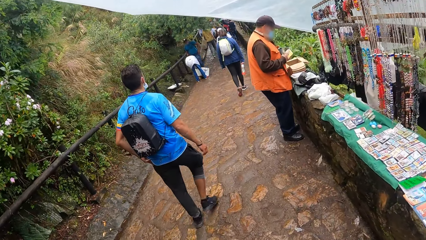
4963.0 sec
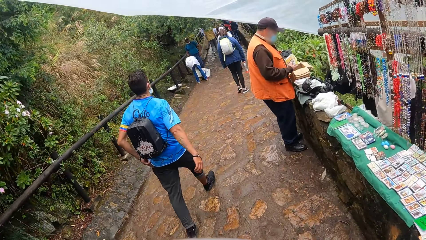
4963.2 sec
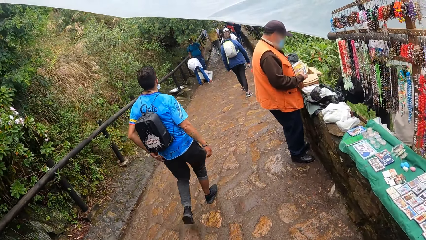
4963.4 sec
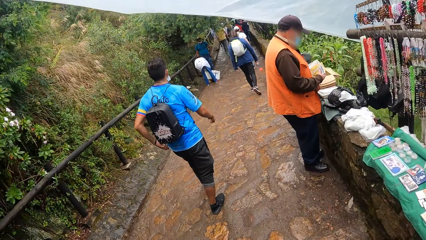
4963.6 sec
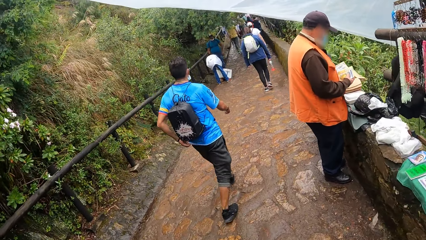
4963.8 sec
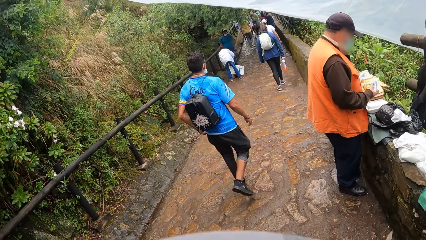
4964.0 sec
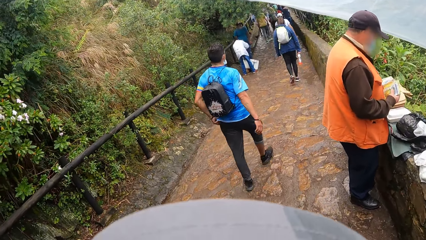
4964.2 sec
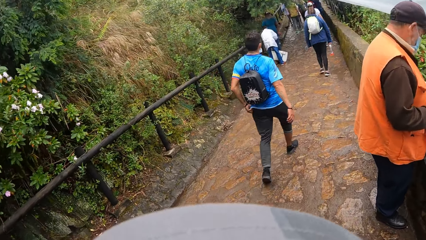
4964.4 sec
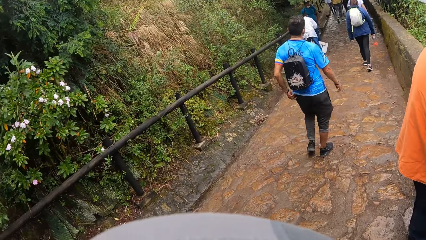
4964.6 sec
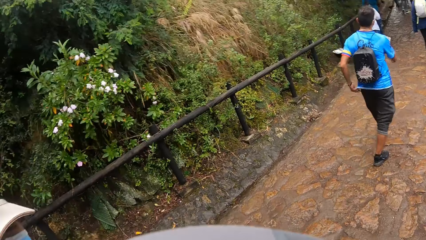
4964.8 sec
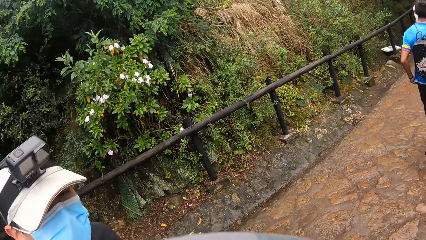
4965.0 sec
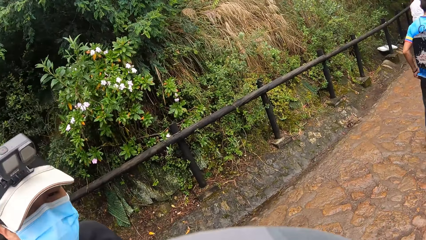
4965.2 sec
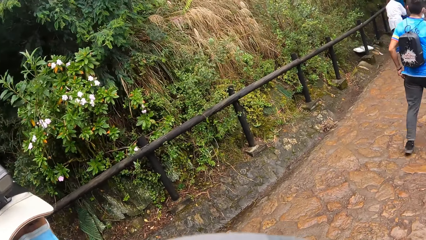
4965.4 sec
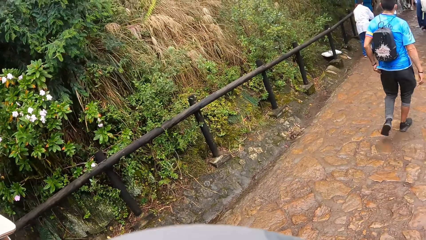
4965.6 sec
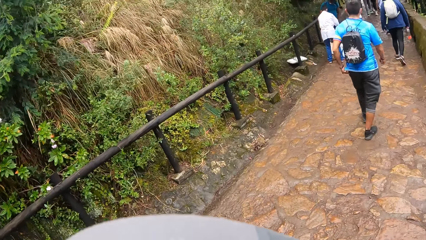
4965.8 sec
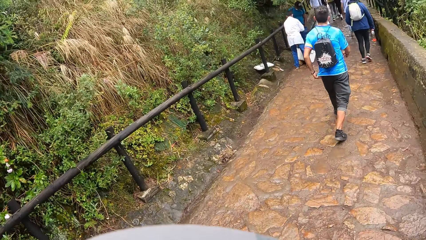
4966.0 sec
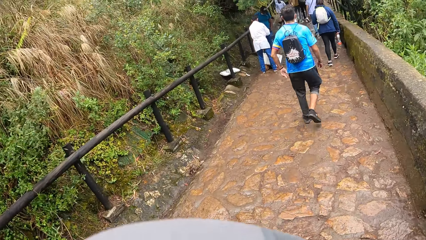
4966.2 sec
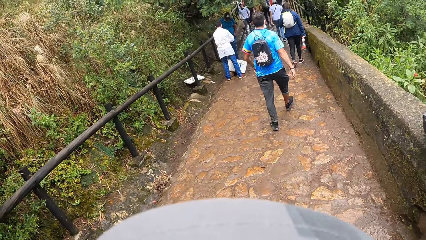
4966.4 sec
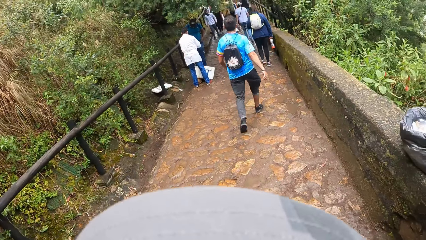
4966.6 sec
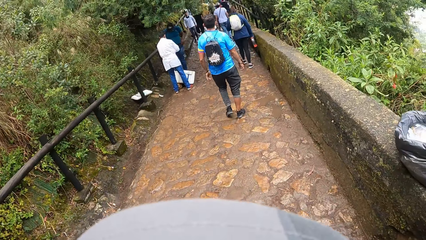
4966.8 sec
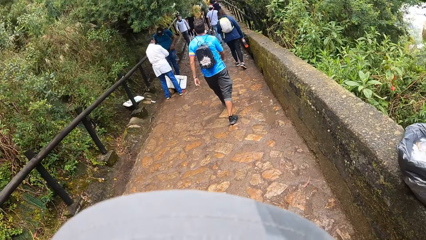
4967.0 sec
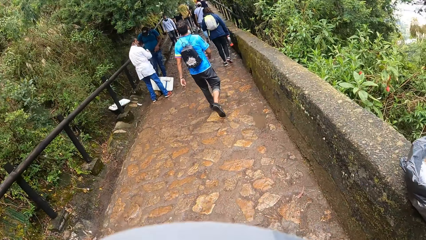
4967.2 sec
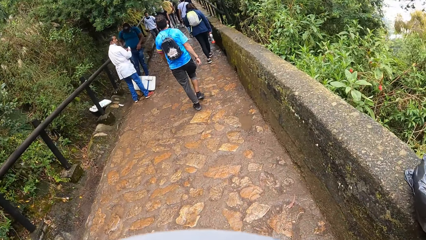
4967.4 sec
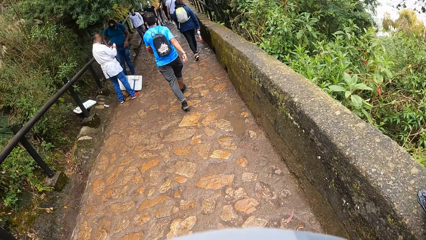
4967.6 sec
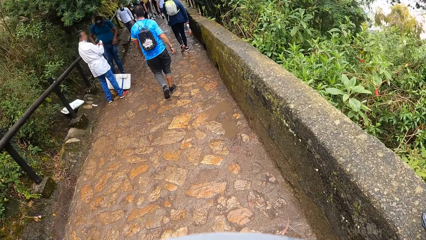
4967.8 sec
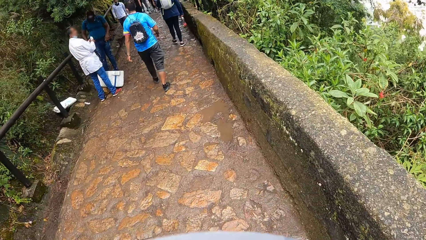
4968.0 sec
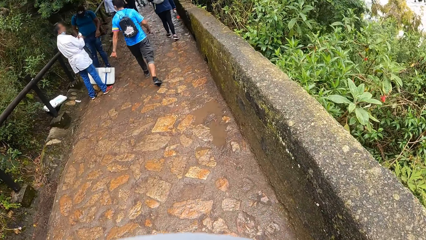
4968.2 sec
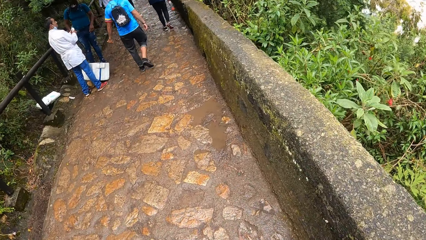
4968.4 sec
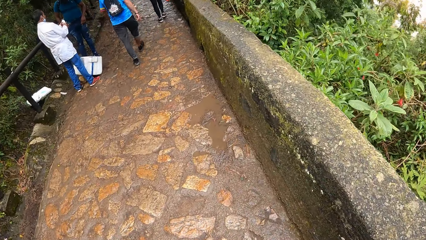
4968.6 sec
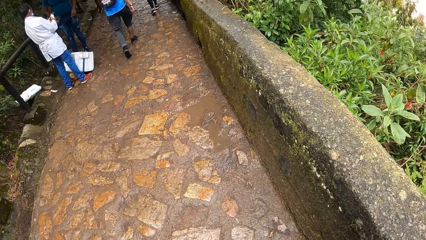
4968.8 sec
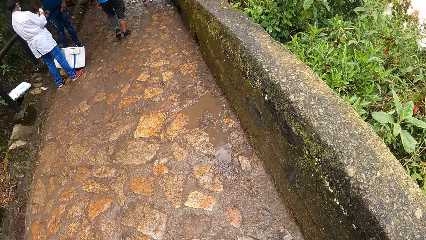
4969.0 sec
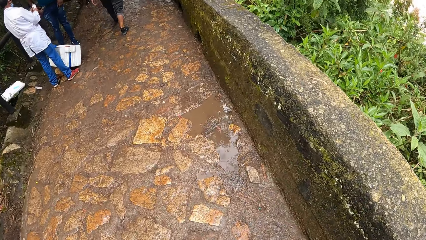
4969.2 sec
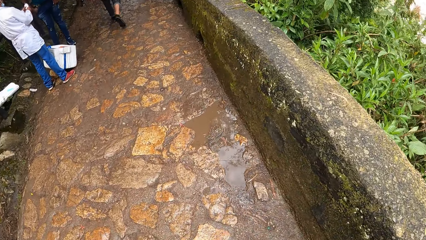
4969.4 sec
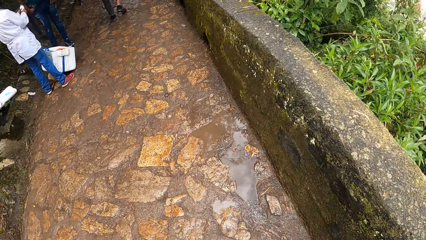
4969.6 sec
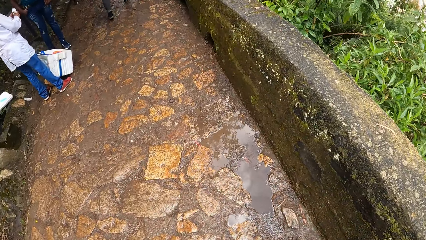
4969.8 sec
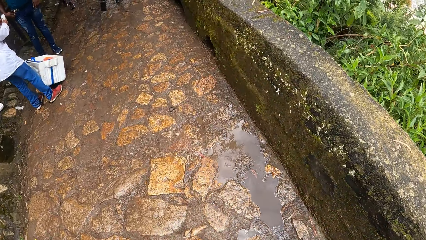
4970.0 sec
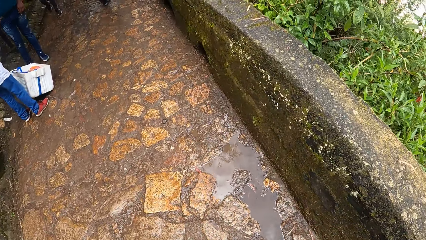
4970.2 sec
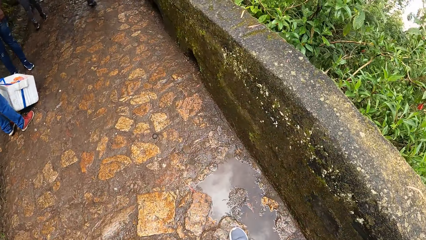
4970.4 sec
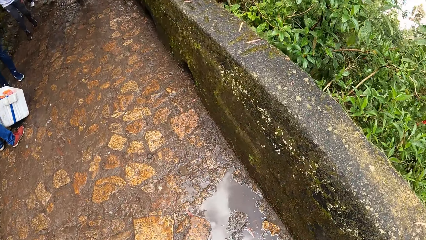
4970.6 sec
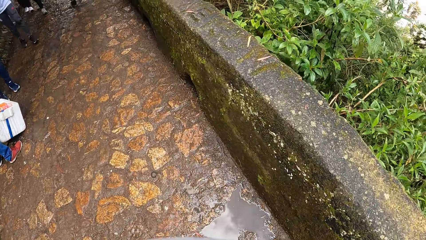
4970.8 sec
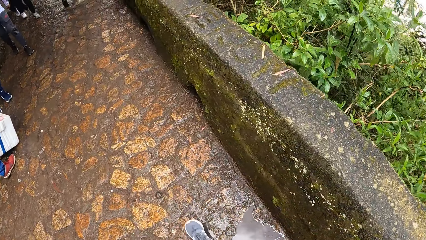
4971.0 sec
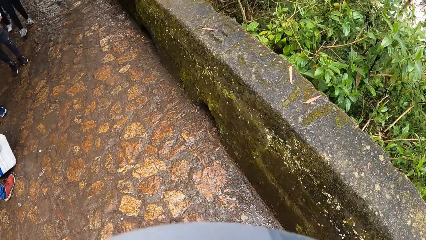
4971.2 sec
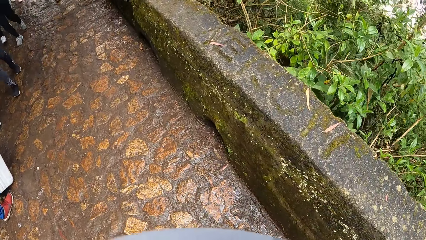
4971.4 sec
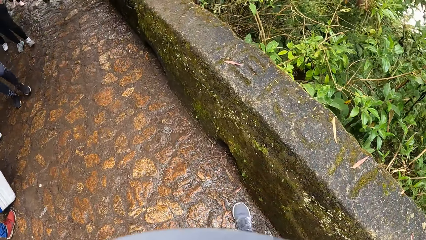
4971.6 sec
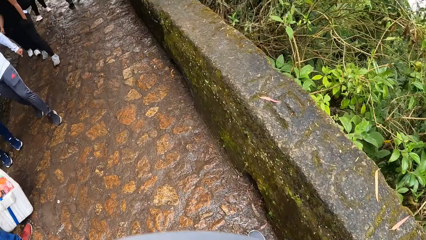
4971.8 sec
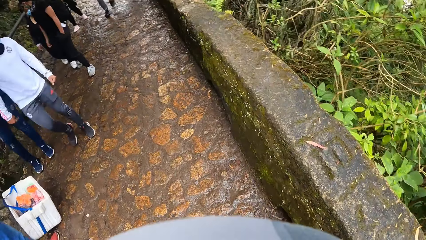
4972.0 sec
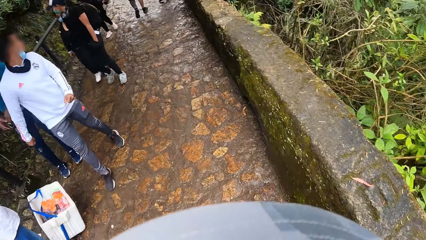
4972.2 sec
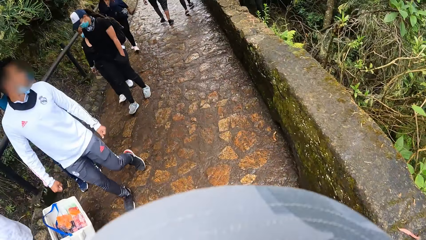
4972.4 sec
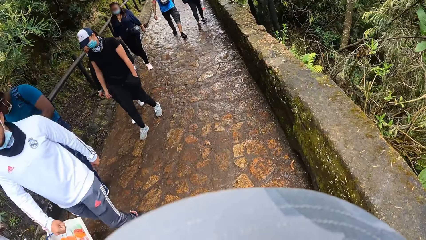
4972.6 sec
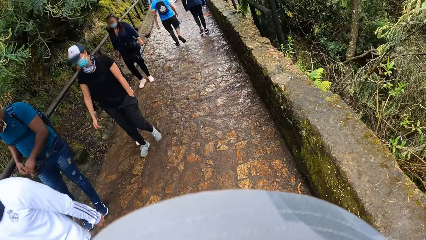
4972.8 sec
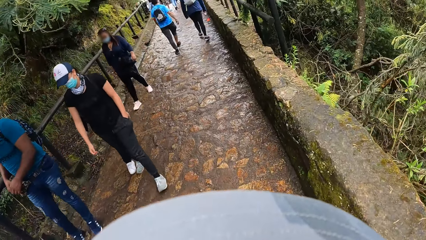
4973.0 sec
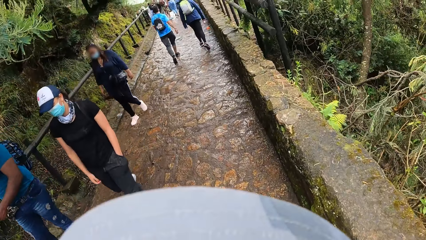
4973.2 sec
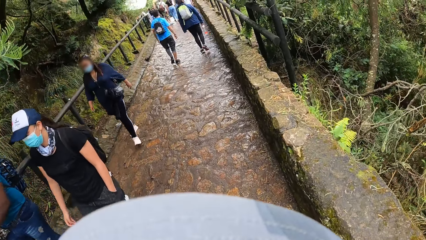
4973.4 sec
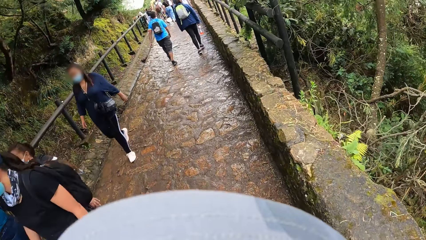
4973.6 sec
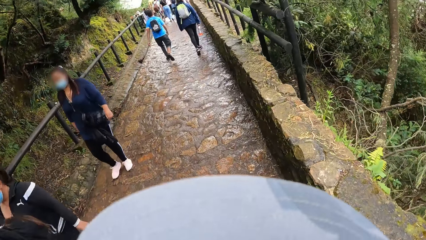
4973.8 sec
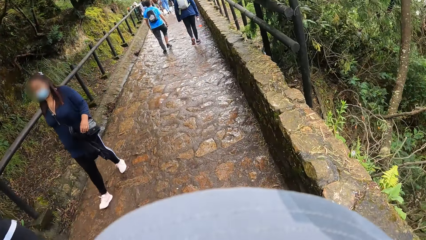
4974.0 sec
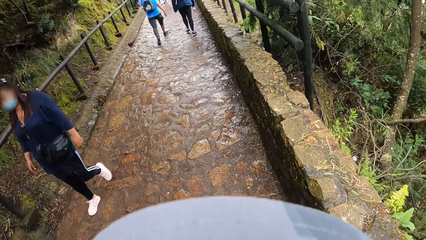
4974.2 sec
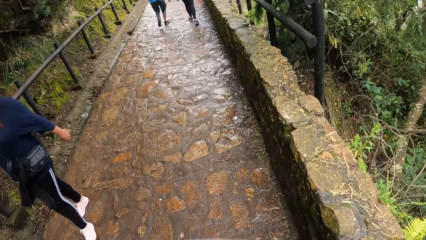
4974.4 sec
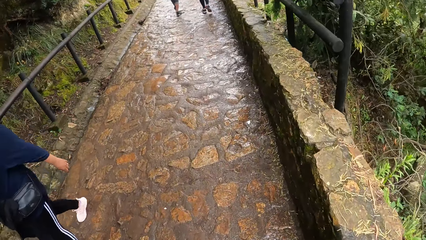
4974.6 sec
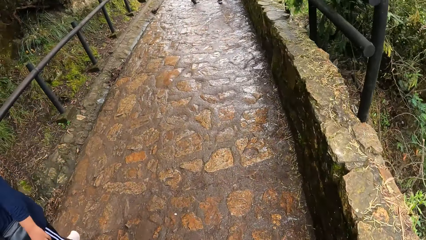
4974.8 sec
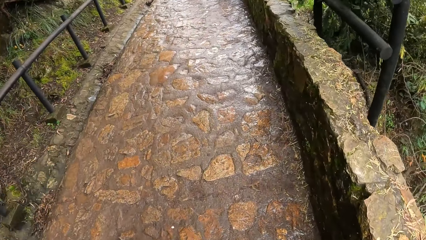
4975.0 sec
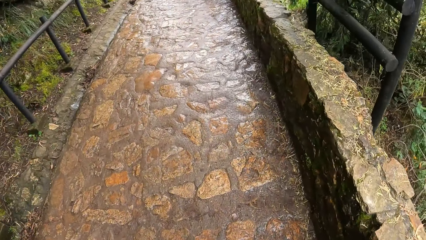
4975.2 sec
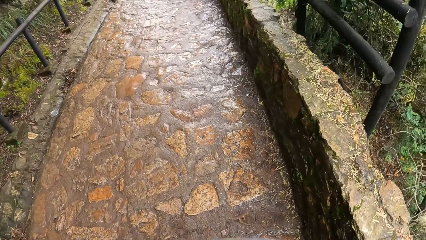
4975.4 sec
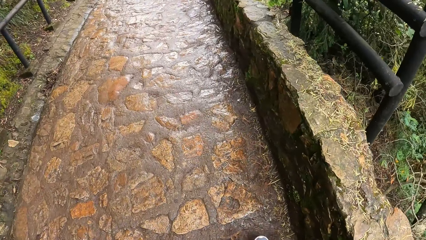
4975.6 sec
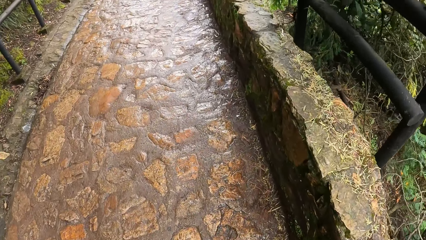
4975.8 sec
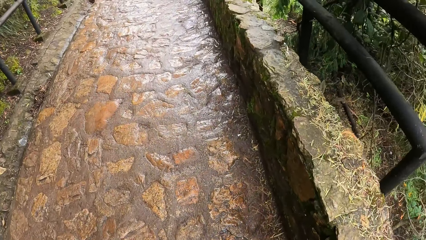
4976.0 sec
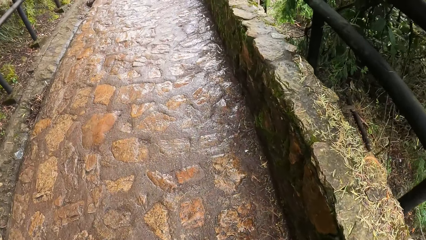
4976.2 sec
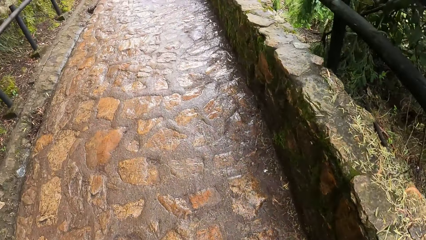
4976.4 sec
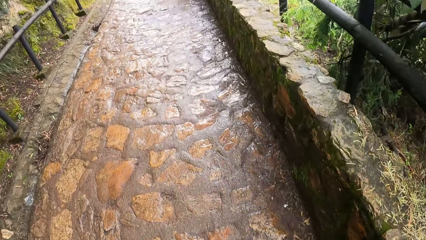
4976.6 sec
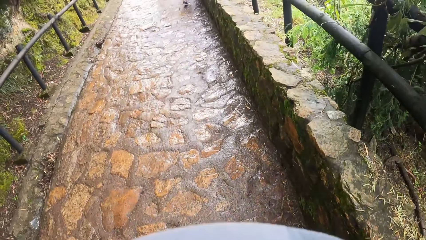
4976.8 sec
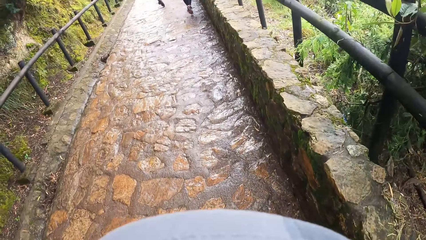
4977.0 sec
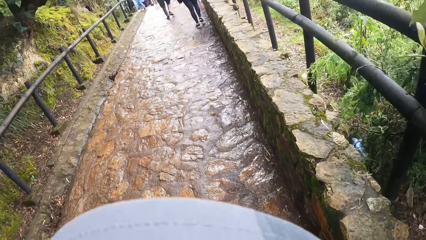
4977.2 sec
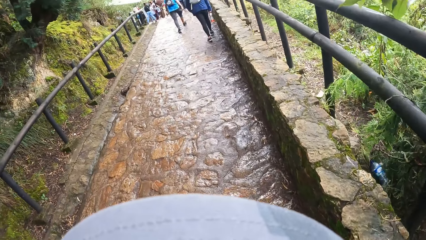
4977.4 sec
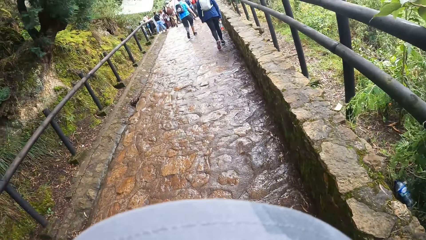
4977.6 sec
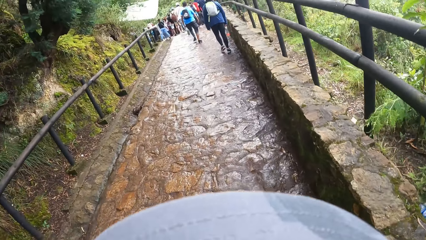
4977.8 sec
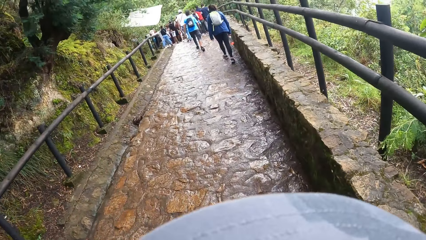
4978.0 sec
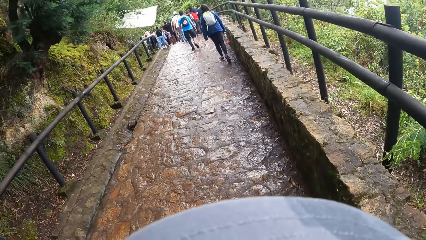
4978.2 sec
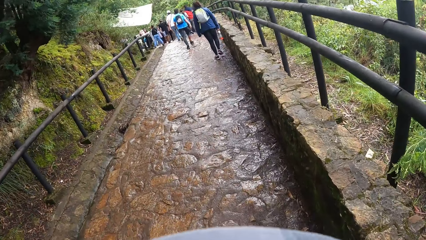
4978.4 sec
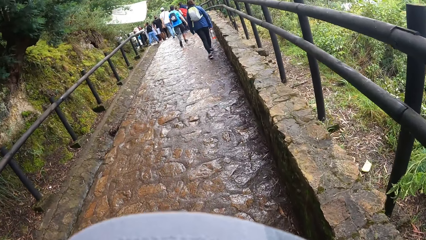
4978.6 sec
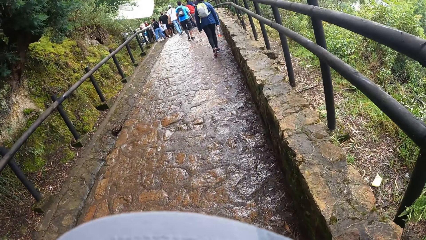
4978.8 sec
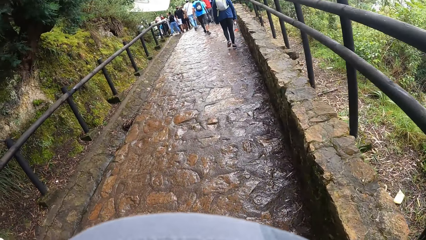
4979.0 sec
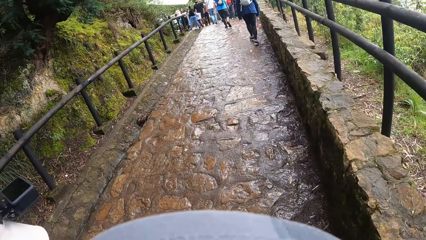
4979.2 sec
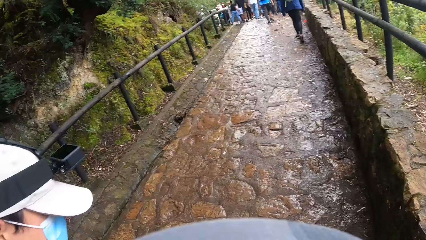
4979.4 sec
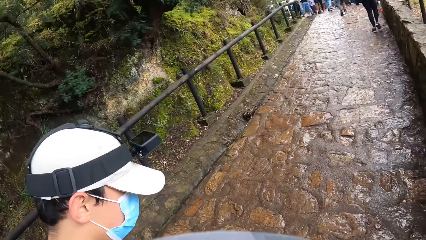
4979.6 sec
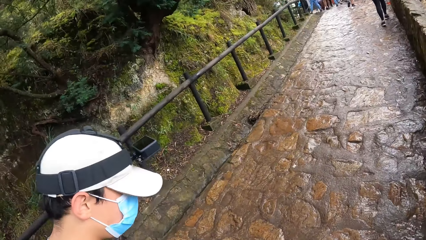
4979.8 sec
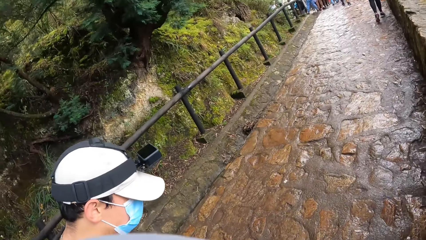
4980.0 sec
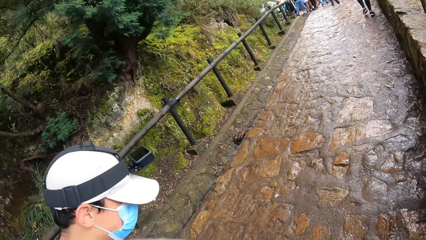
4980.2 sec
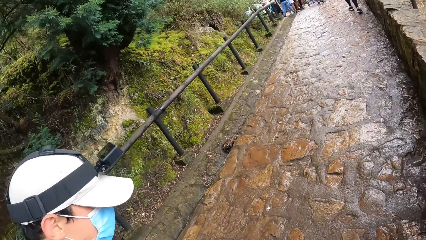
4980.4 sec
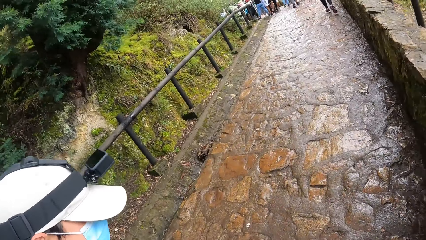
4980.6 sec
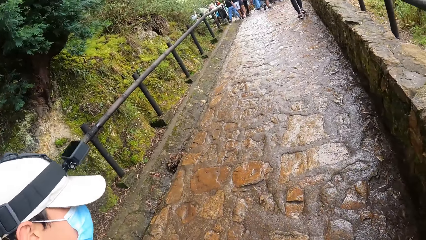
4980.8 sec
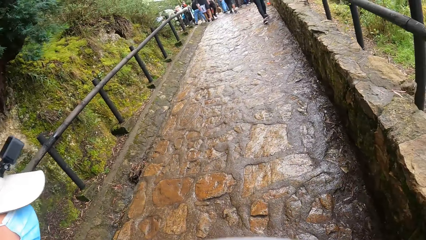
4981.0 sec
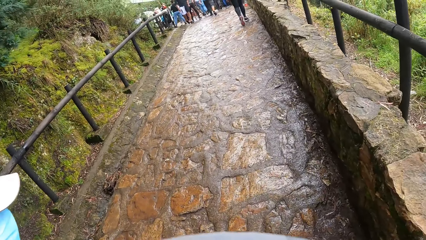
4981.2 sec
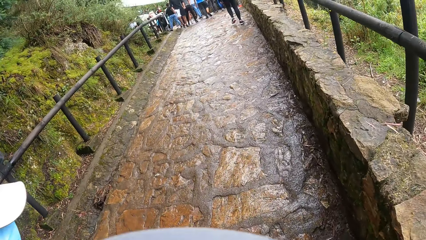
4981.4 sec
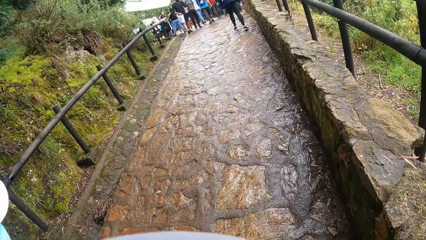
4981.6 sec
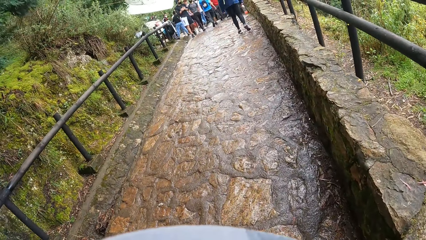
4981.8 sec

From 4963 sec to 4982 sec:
The camera wearer turns towards the man. They walk. The man walks. The camera wearer looks at the man. They turn towards the man again. They walk. The man walks. The camera wearer looks at the man.
